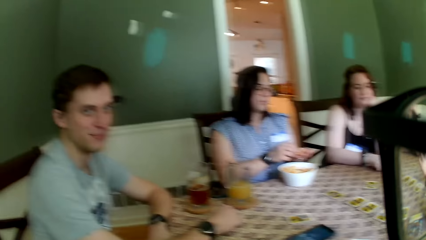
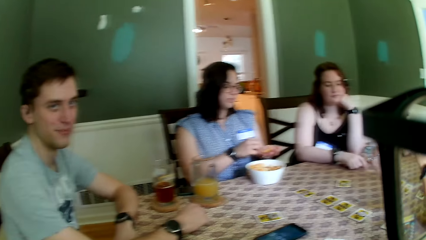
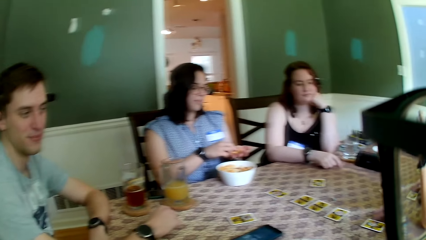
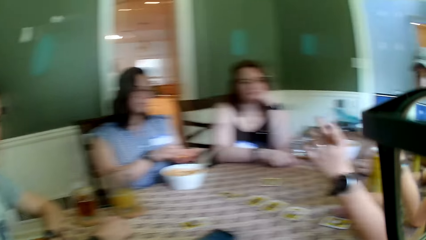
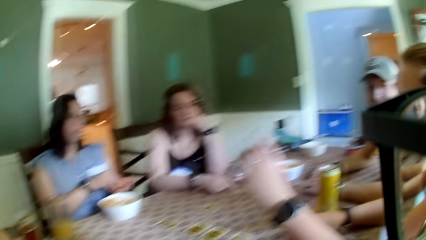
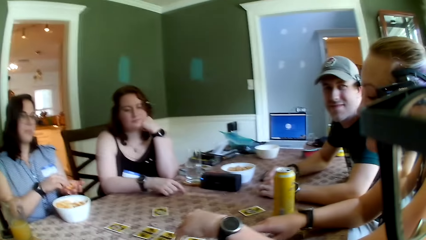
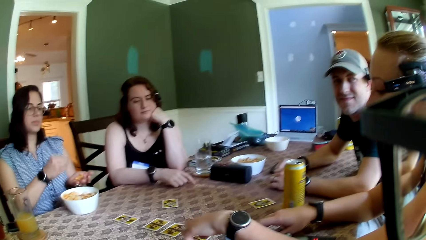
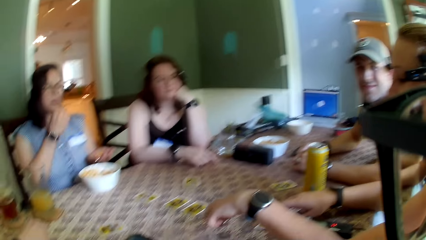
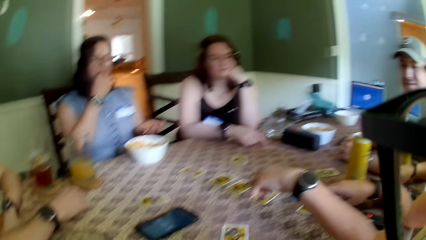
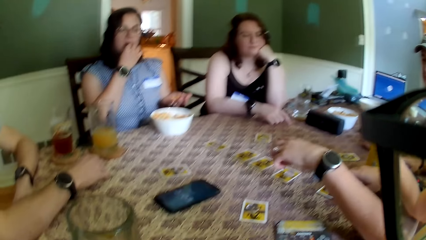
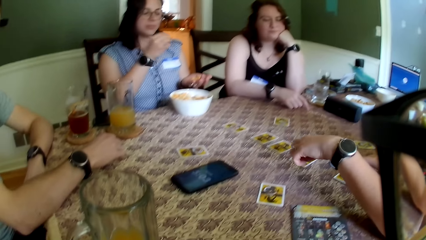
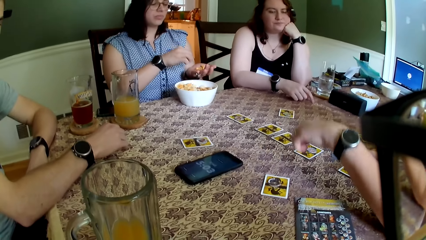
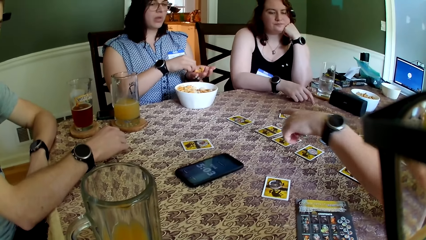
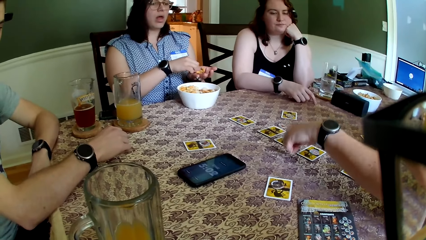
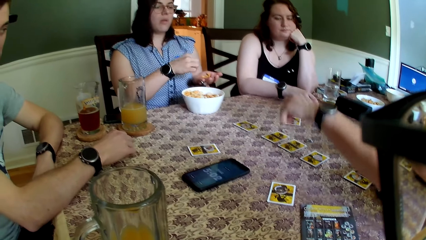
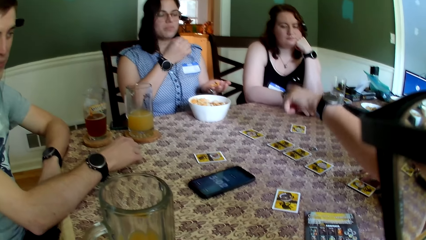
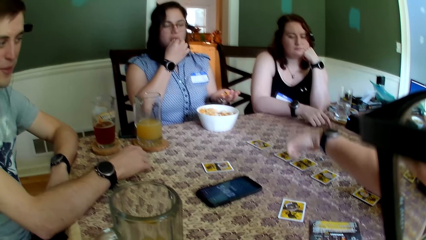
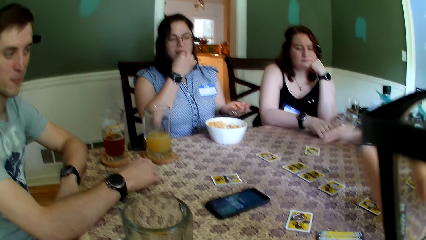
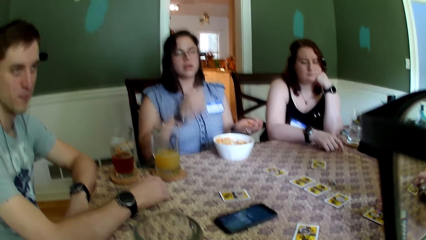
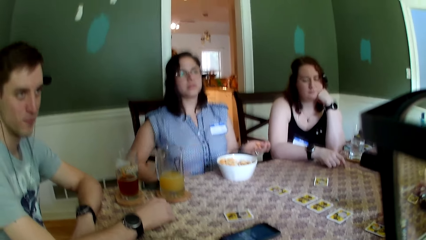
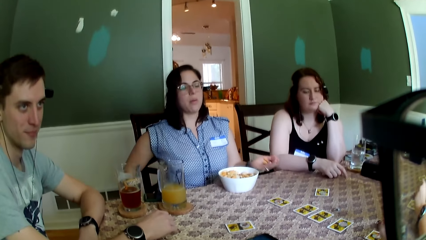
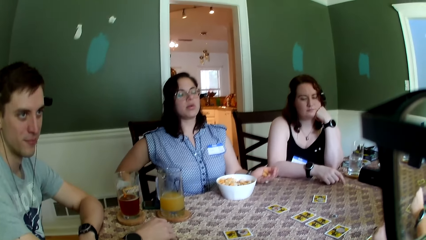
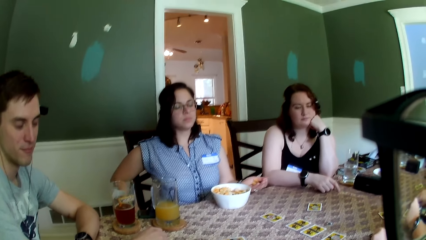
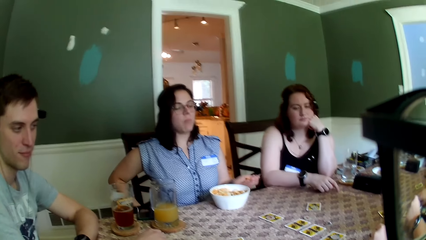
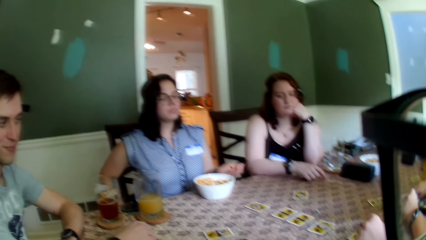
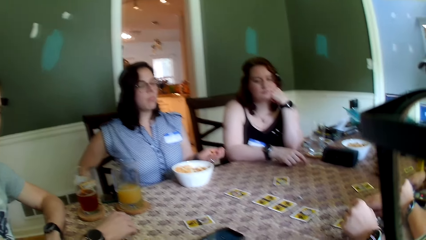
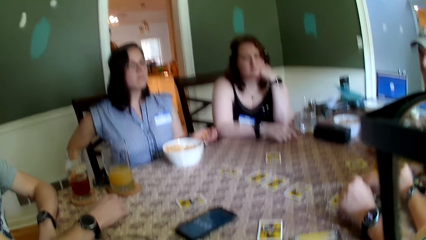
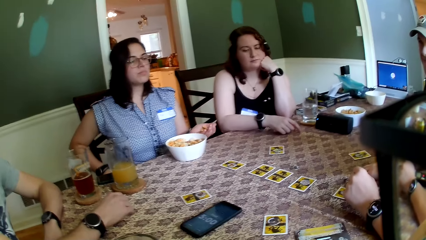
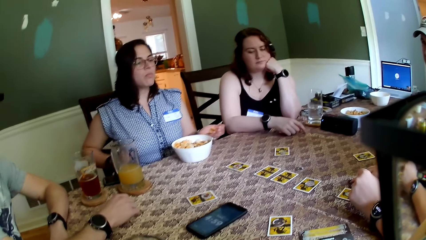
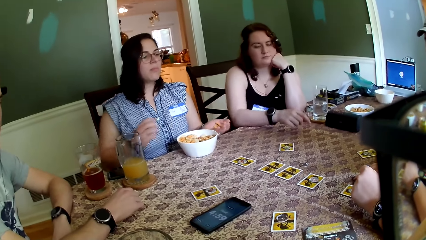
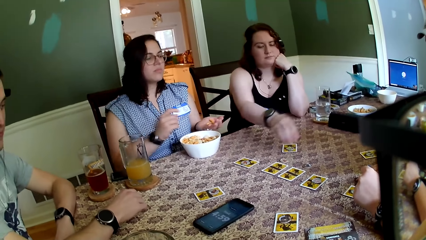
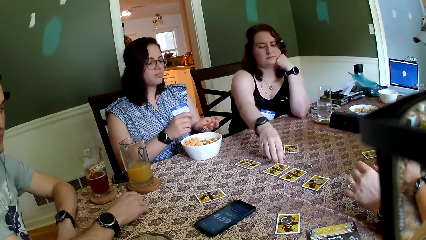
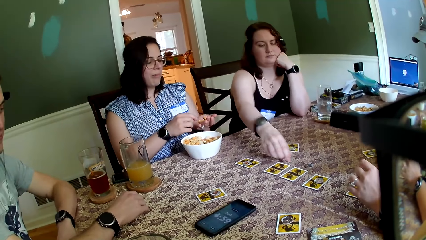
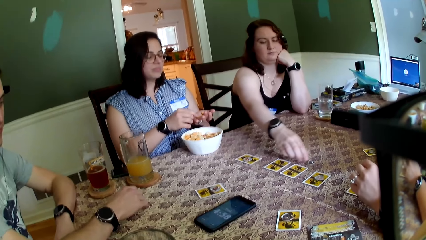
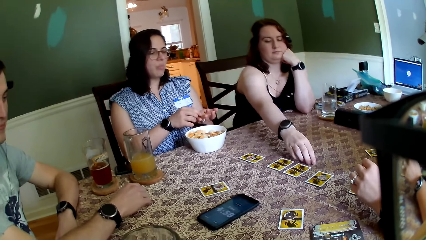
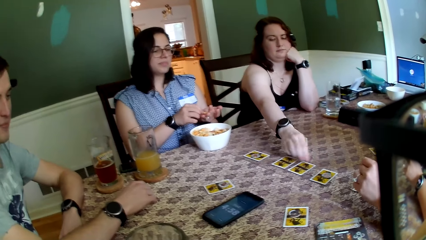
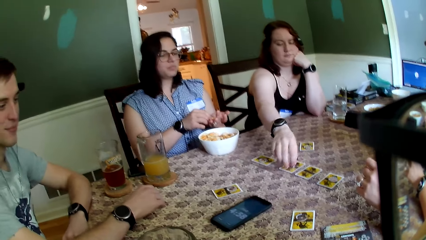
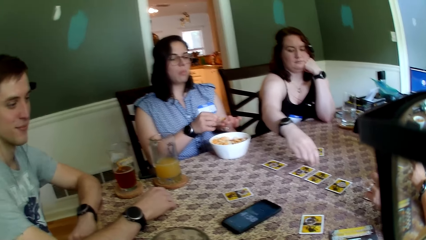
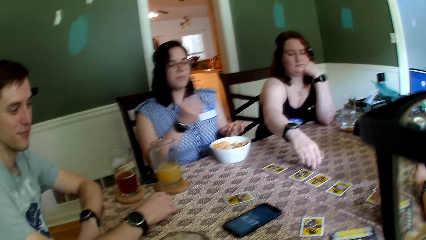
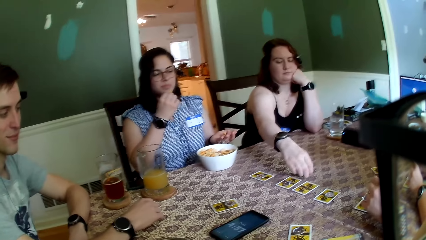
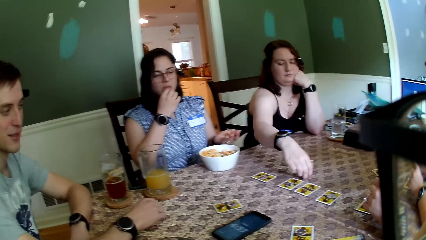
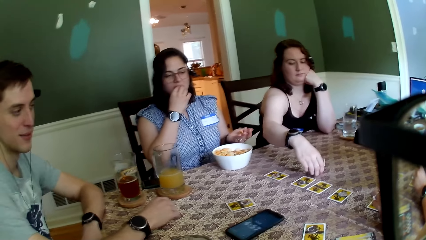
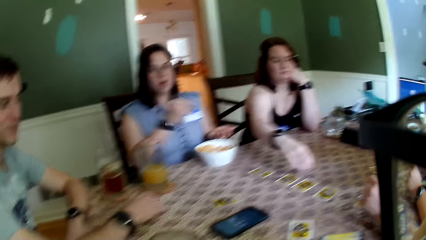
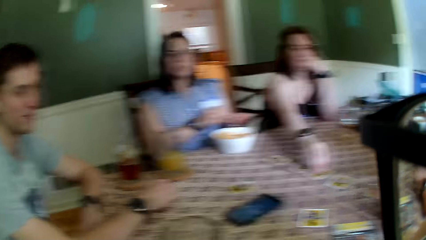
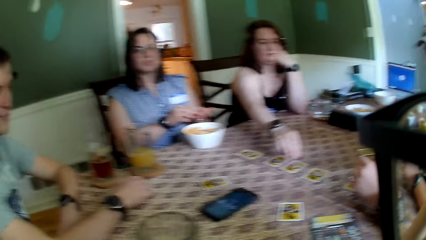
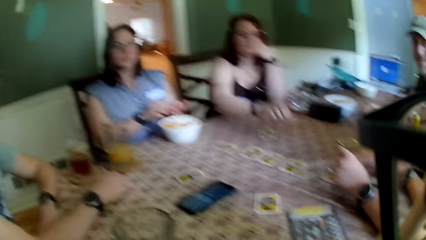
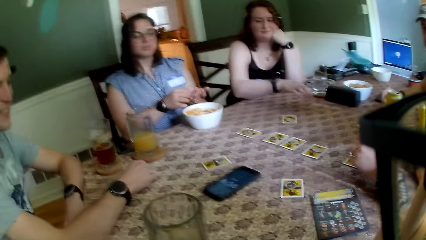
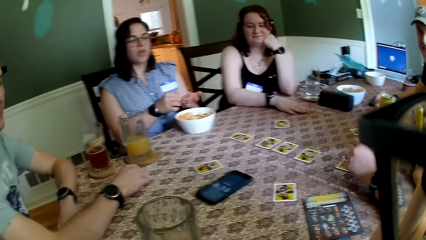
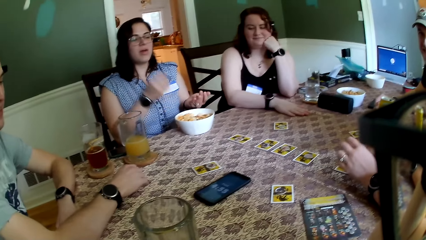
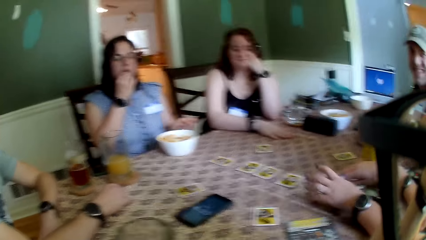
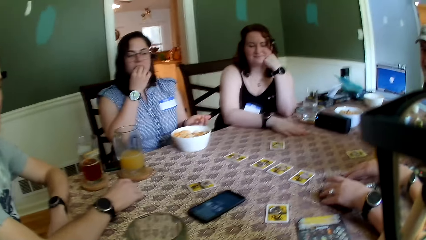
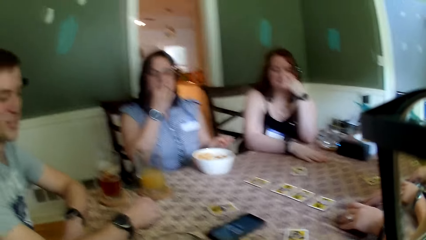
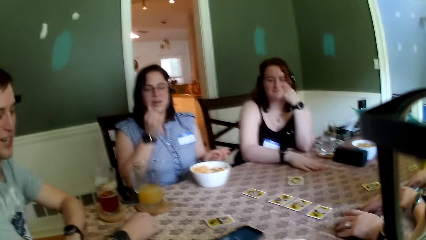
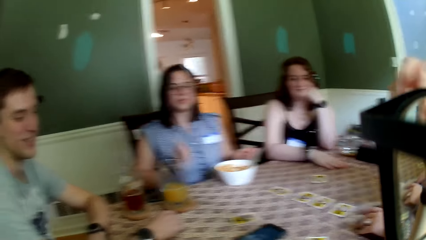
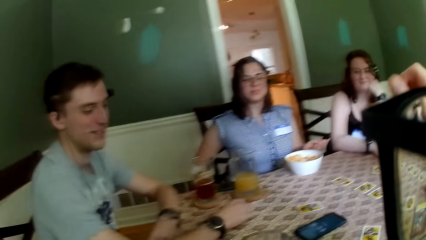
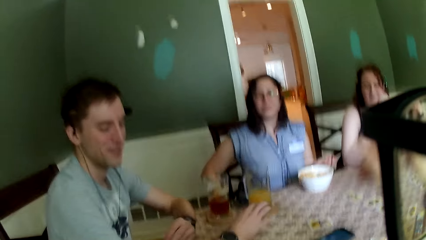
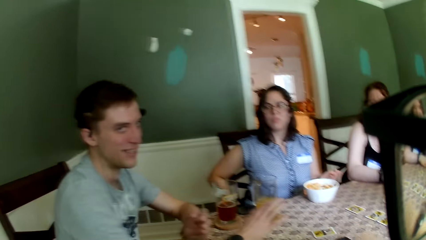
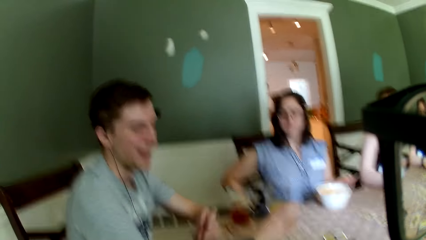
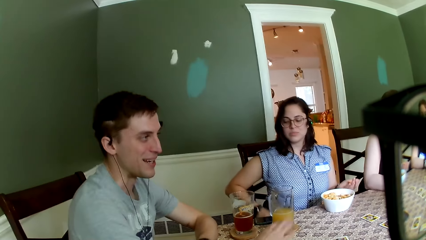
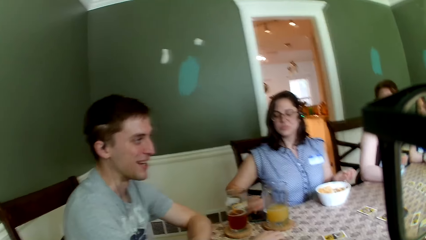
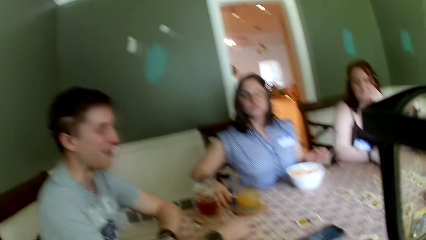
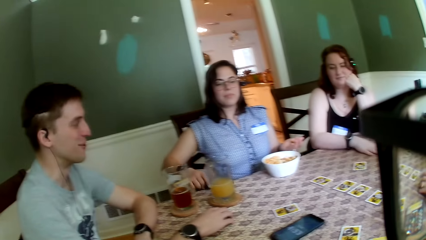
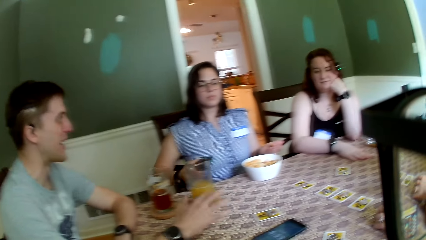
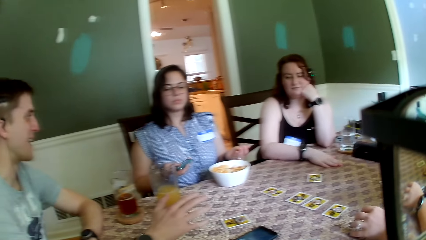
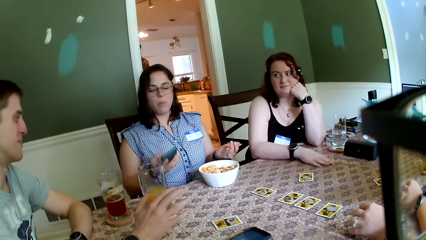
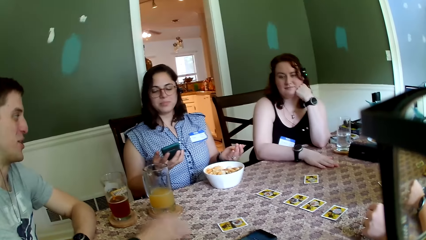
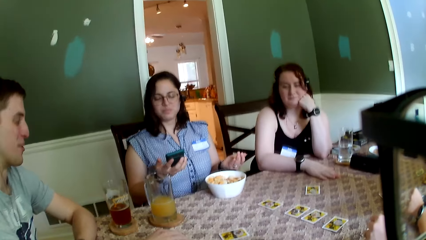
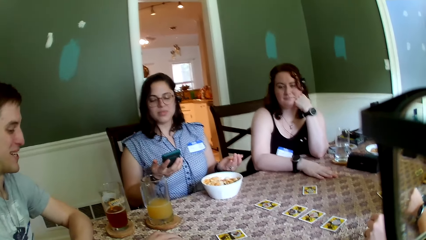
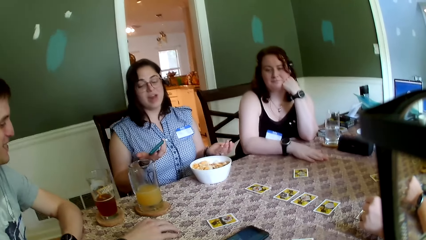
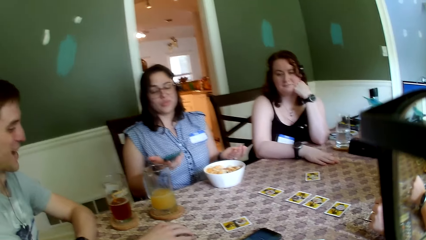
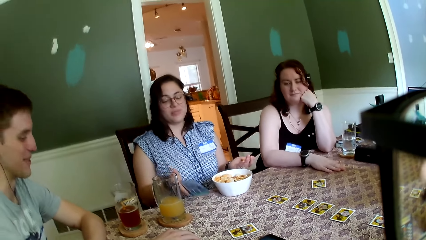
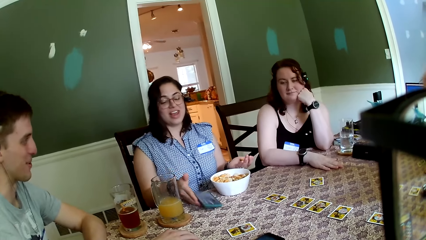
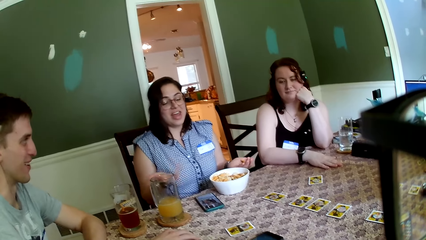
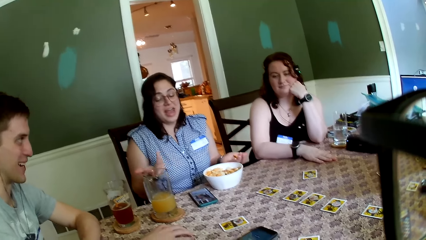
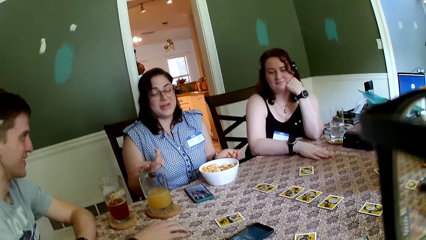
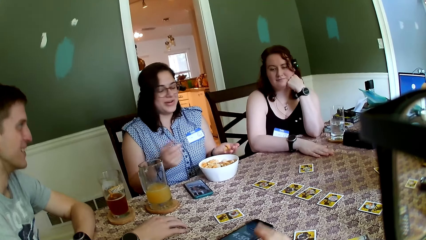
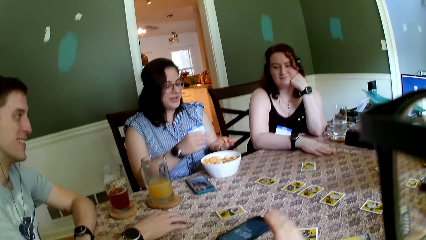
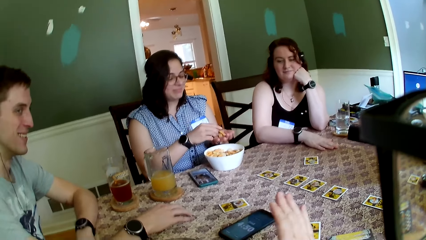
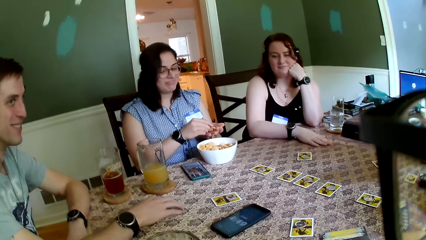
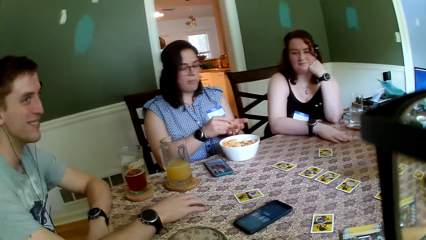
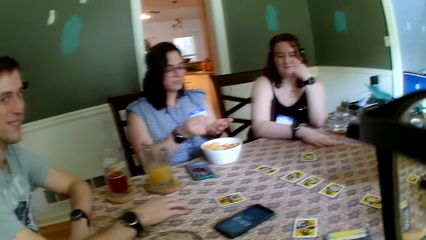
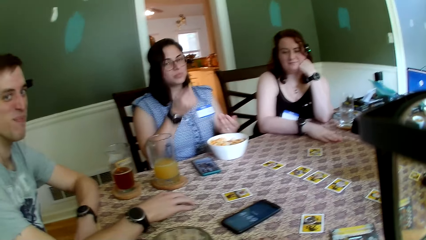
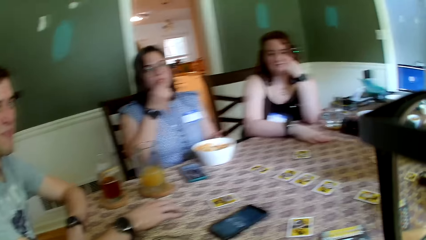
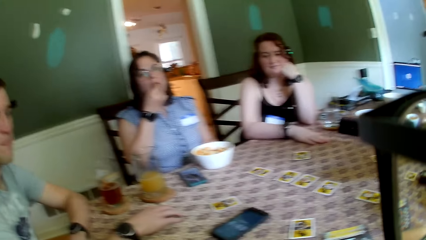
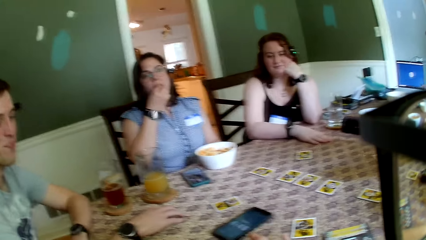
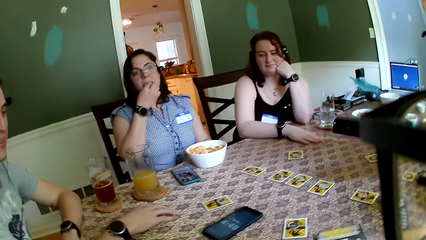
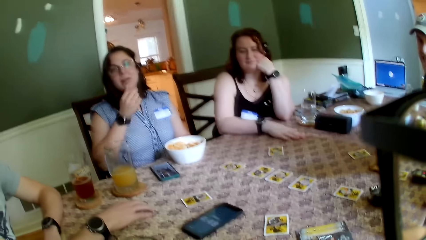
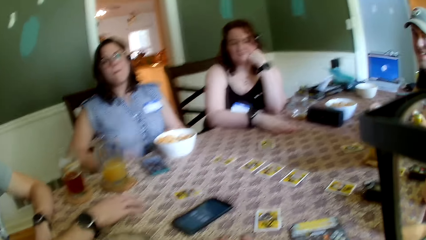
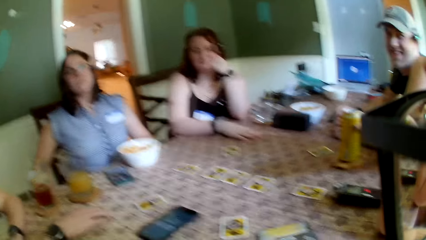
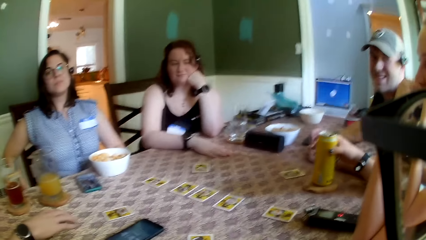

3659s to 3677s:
The woman points to the cards on the table with her left hand. Another woman moves the token on the card with her right hand. A third woman picks up her phone from the table with her right hand, drops the phone on the table with her right hand, and eats the snack in her left hand with her right hand.
